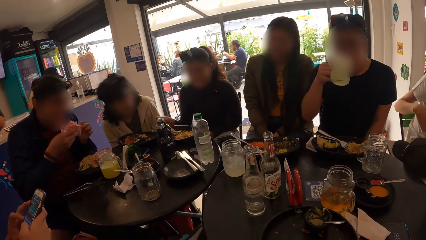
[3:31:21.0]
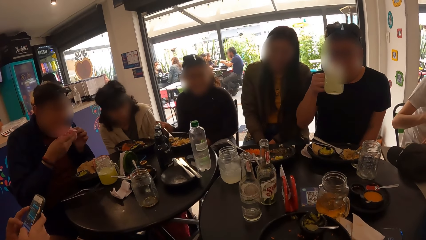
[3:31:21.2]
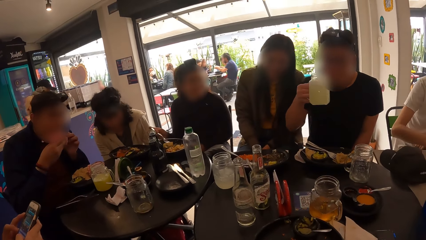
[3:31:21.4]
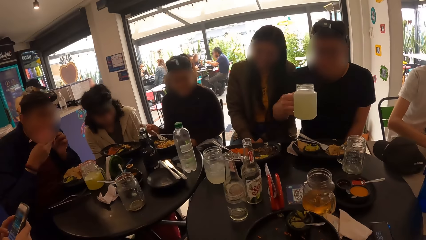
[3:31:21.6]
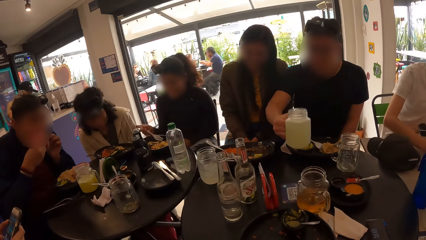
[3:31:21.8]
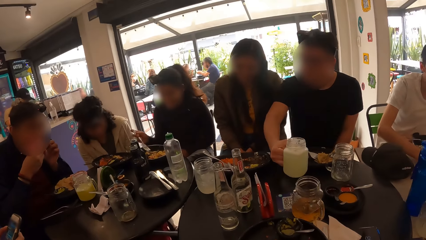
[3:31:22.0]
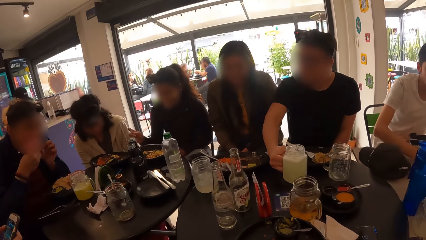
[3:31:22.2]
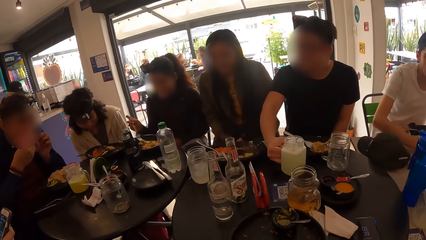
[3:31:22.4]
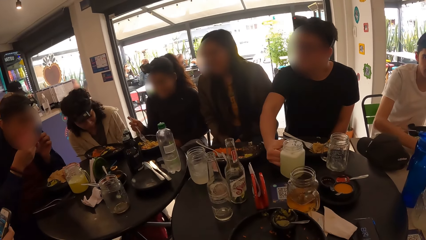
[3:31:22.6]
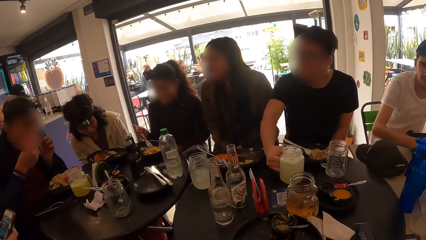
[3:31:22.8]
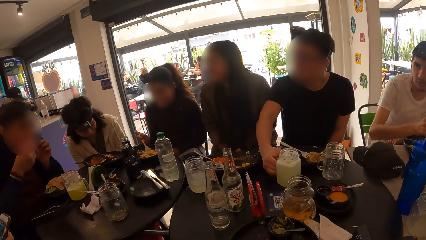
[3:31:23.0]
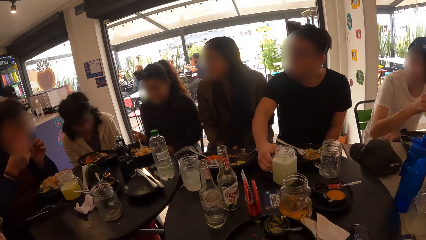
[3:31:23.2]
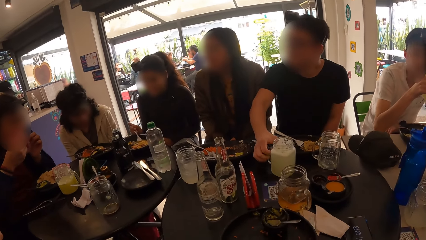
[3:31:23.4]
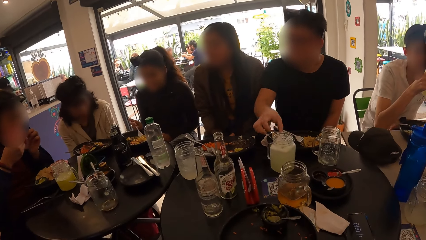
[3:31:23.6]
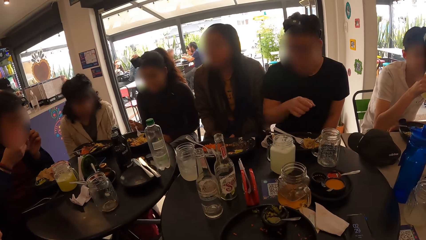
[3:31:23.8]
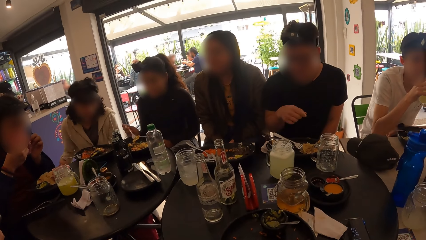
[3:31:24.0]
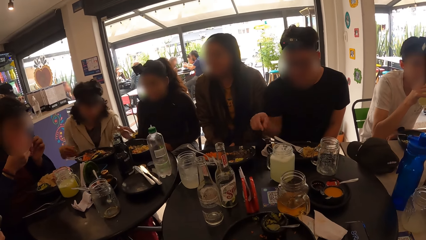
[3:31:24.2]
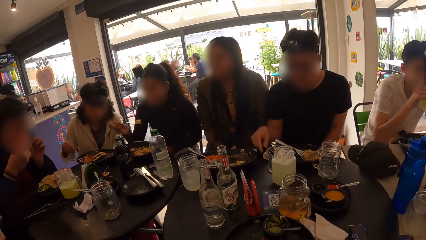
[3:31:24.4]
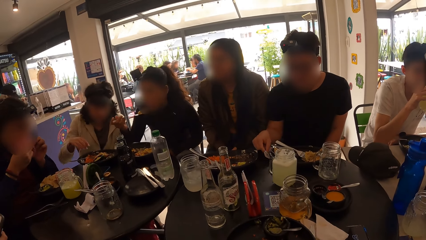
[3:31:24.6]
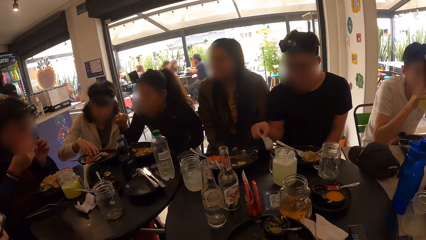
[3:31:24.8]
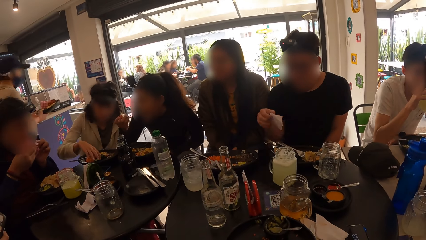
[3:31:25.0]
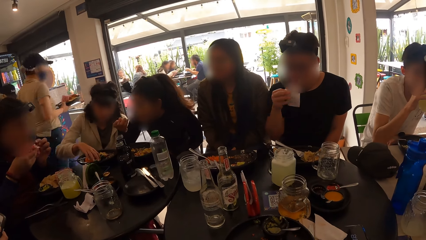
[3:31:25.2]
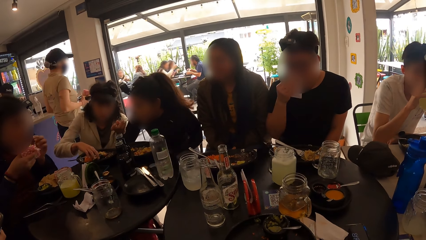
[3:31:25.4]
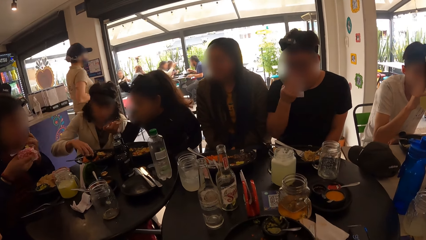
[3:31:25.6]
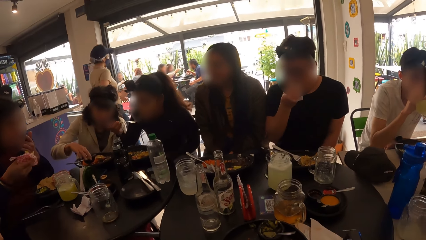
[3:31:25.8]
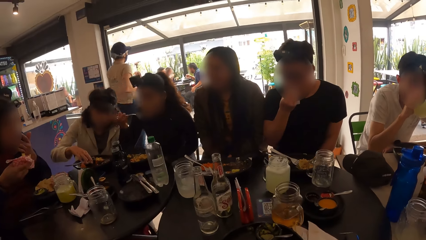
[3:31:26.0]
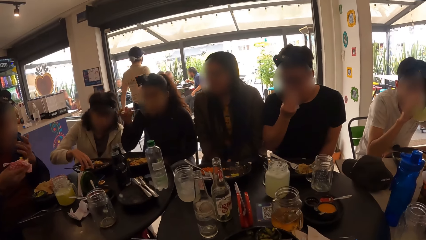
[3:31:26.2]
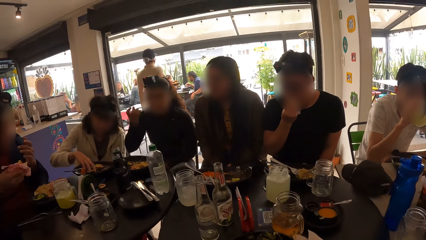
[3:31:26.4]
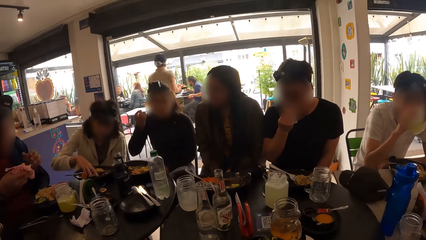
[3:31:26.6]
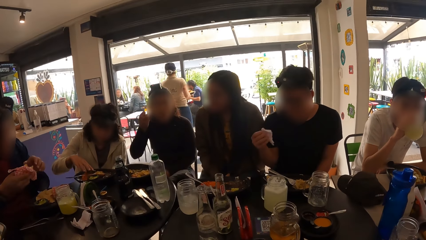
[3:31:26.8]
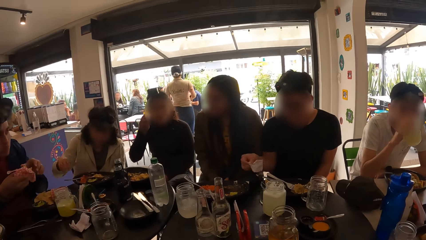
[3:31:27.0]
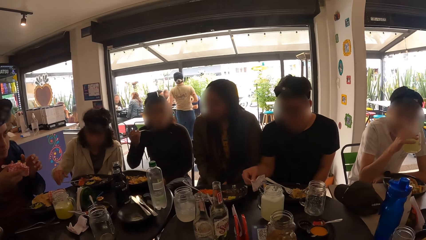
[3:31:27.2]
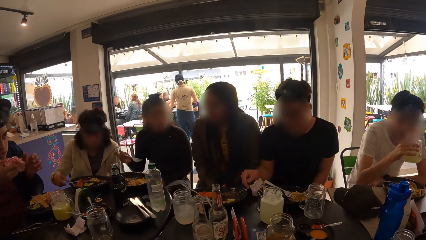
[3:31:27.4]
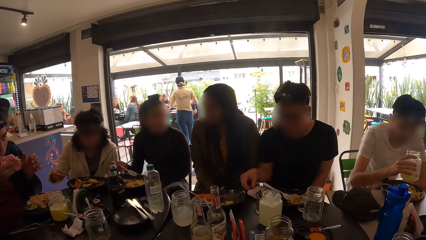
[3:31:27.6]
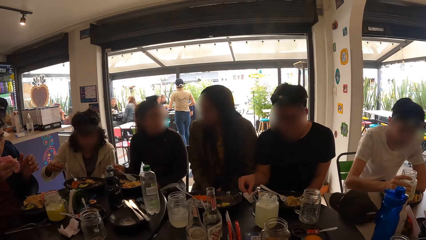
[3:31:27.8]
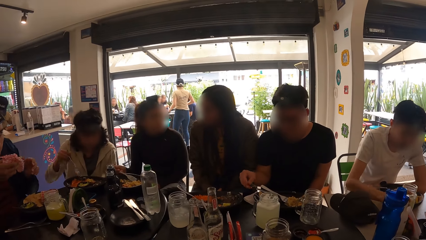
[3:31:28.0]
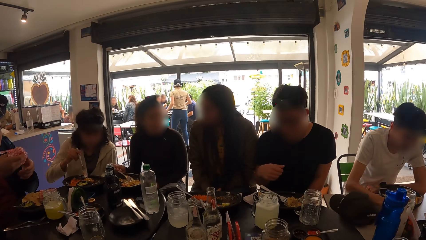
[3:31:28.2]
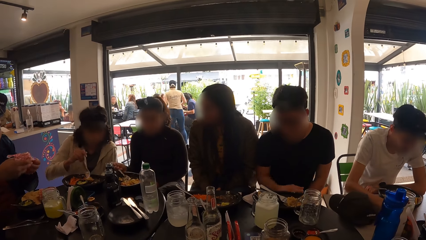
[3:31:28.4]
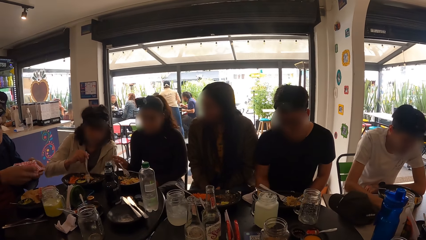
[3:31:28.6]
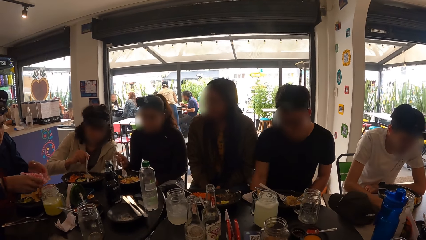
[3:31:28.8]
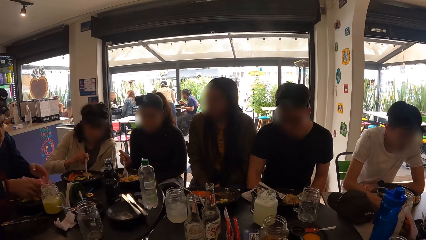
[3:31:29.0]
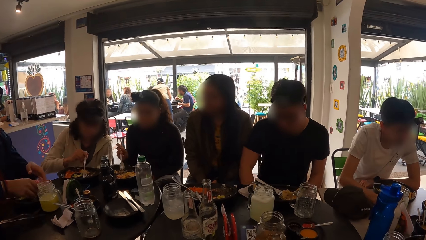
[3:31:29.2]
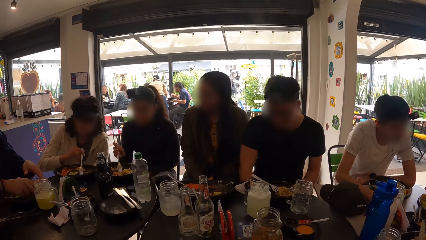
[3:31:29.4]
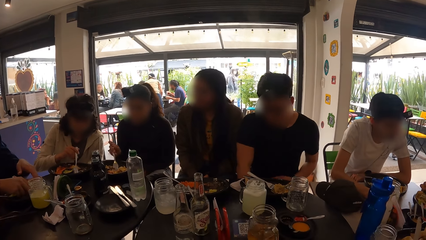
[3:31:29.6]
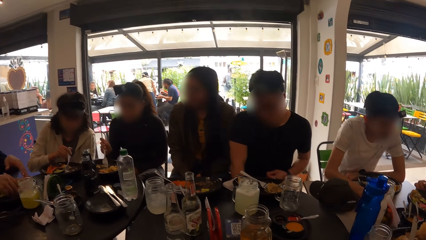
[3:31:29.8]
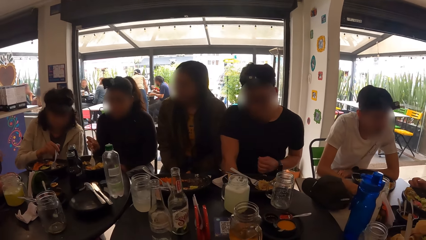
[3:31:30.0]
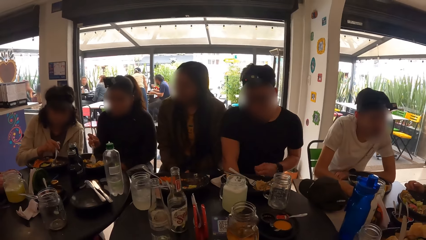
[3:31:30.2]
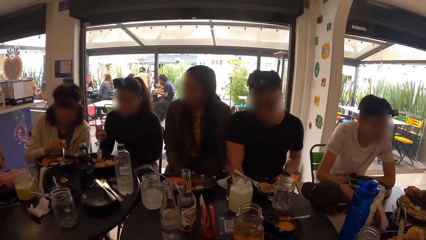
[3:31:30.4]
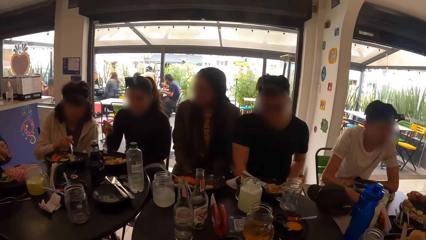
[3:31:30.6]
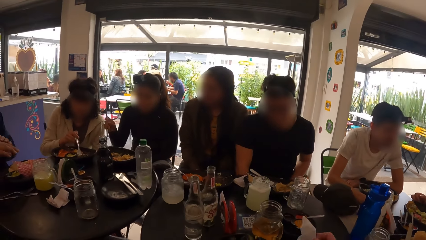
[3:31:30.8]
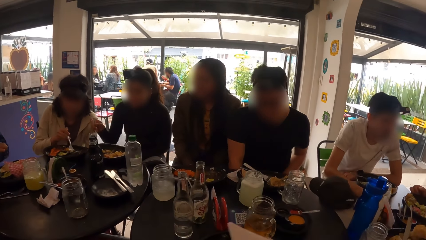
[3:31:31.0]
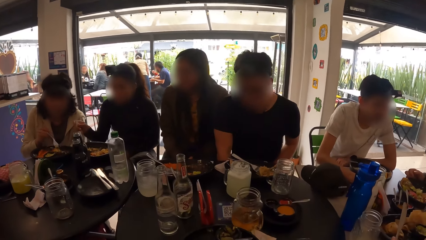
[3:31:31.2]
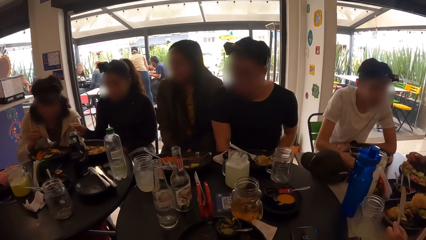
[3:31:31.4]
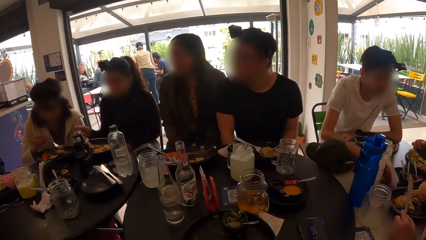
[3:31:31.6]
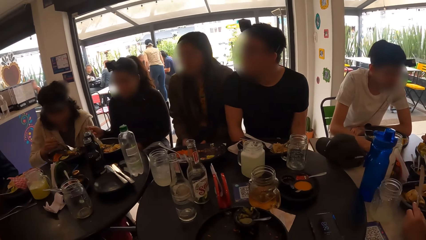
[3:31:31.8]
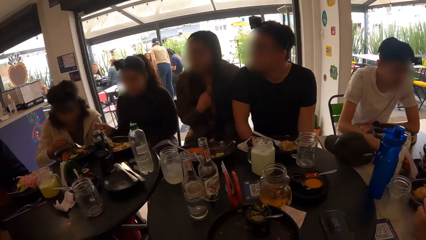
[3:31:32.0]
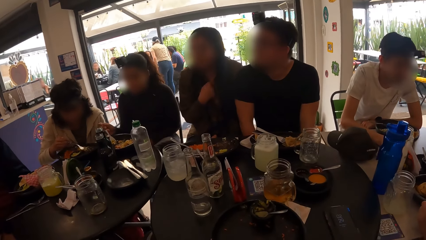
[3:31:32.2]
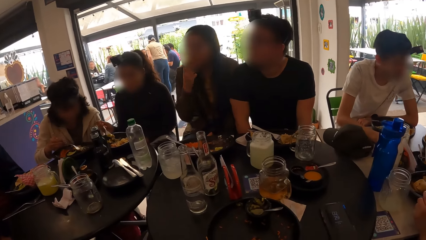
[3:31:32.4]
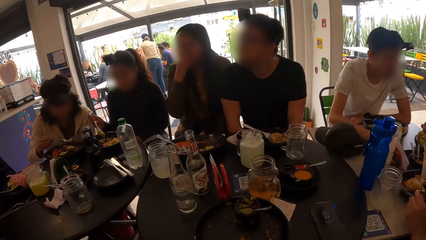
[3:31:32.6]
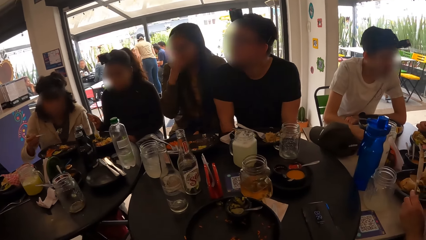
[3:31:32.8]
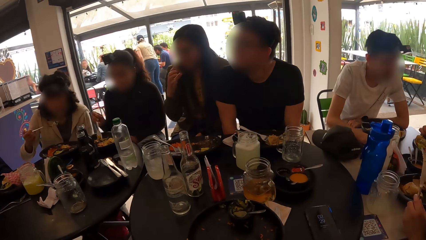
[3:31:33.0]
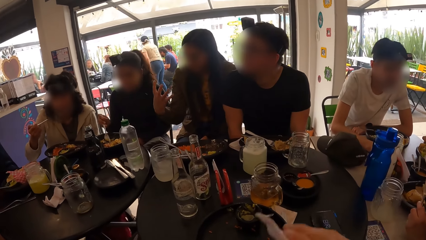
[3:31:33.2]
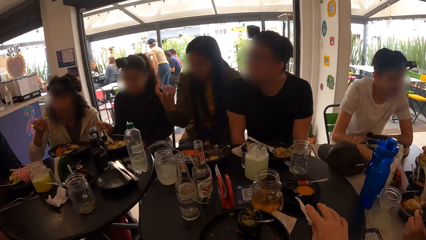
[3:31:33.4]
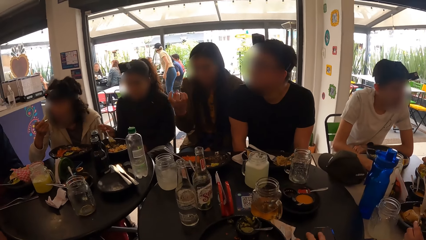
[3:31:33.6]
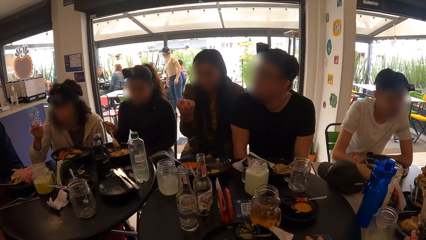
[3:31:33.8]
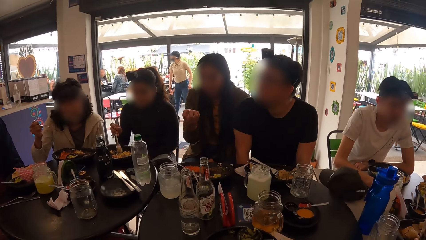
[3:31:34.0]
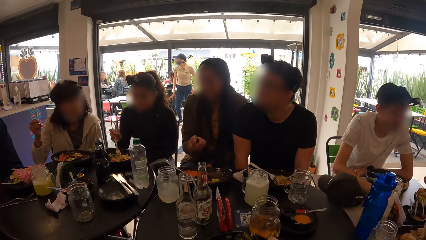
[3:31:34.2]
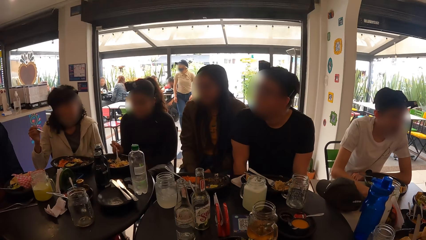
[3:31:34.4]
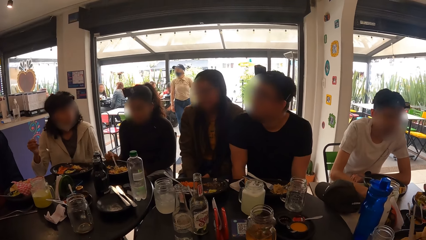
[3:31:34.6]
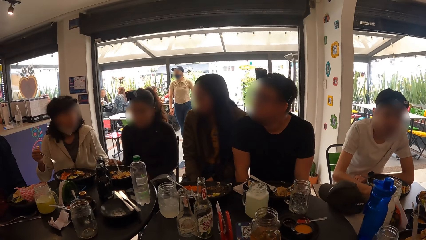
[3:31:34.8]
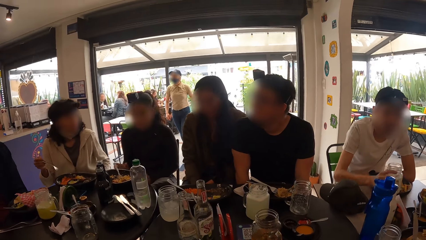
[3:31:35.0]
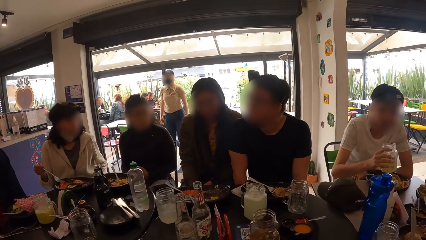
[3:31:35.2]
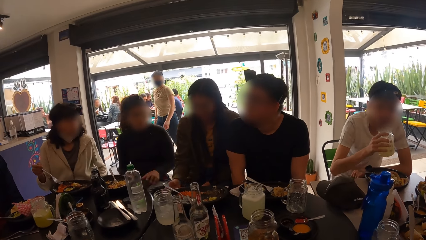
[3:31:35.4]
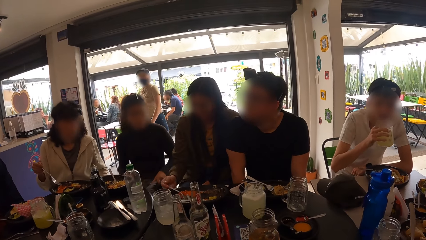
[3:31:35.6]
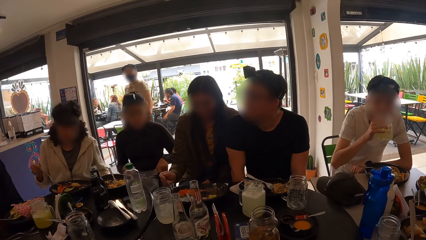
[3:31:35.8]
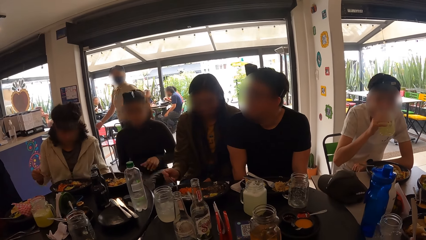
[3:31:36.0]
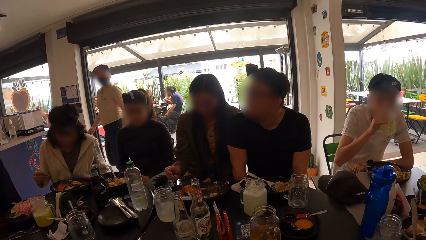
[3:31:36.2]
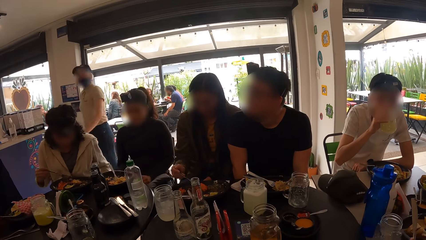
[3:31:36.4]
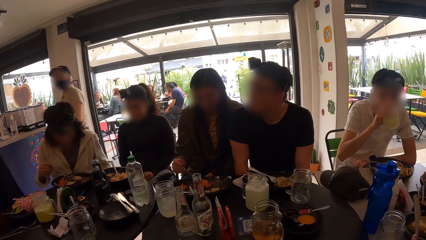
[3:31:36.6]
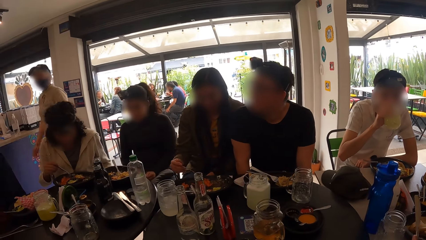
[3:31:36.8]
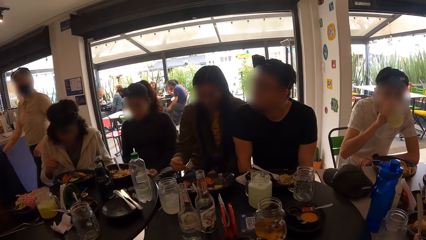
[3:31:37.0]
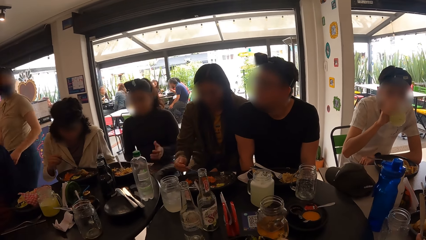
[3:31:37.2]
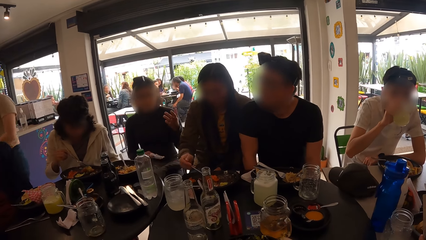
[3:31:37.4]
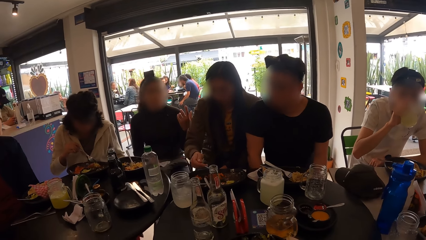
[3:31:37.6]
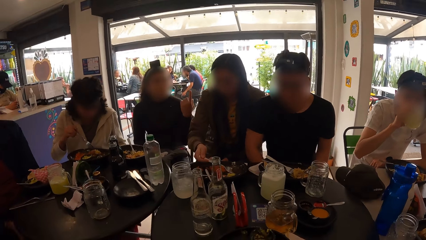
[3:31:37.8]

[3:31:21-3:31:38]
A man eats the burger in his hands. Another man drops the glass cup on the table with his right hand. A third man drinks from the glass cup in his right hand. The second man picks the serviette paper from the table with his right hand, wipes his mouth with the serviette paper in his right hand, and drops the serviette paper on the table with his right hand. The third man drops the glass cup on the table with his right hand. The camera wearer picks the serviette paper from the table with her right hand. She wipes her mouth with the serviette paper in her right hand. She drops the serviette paper on the table with her right hand. The third man picks the glass cup from the table with his right hand and drinks from the glass cup in his right hand.
